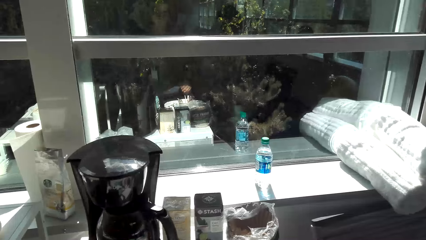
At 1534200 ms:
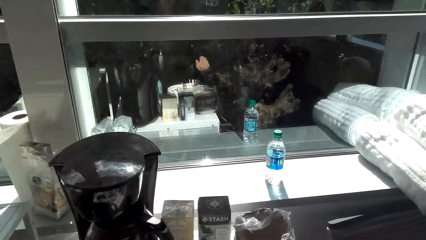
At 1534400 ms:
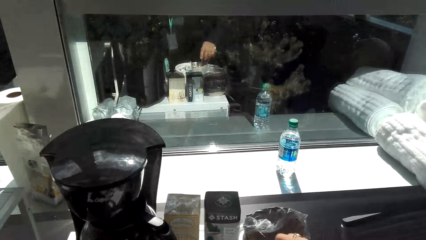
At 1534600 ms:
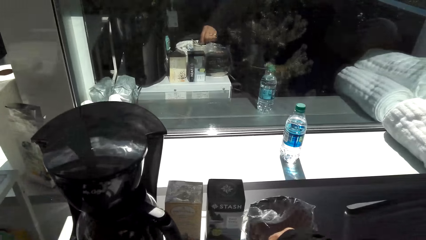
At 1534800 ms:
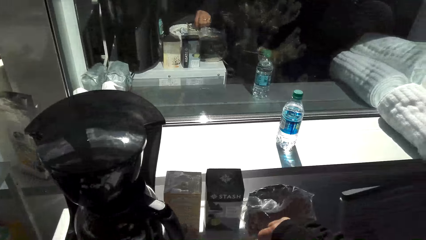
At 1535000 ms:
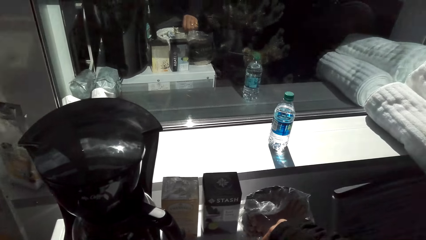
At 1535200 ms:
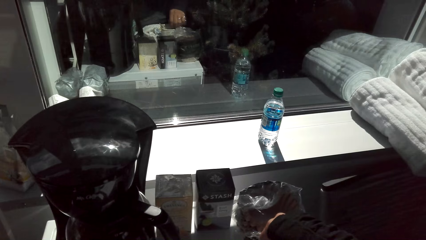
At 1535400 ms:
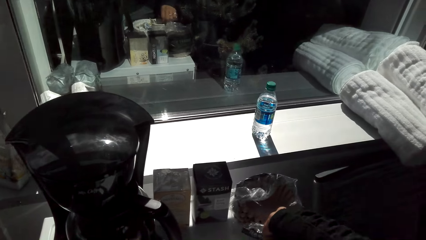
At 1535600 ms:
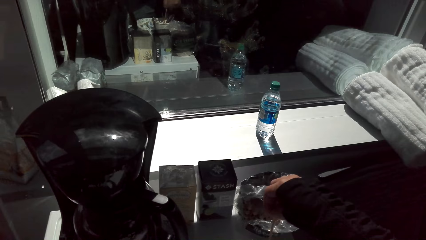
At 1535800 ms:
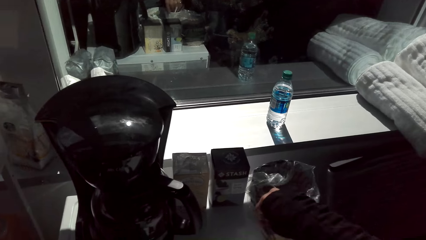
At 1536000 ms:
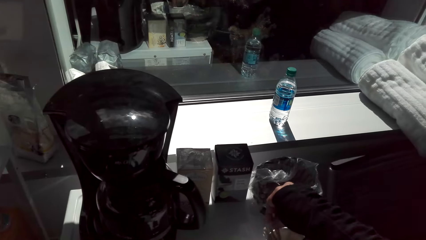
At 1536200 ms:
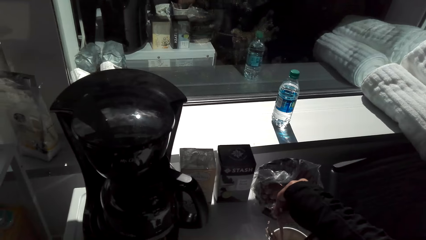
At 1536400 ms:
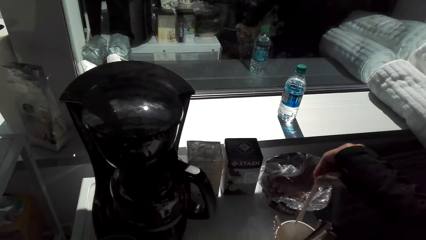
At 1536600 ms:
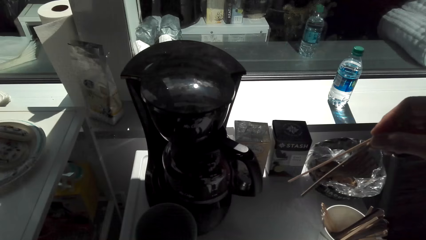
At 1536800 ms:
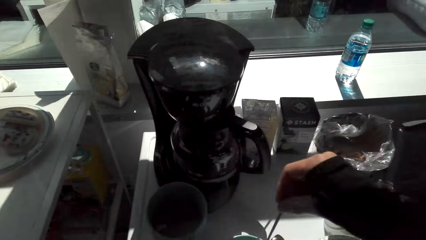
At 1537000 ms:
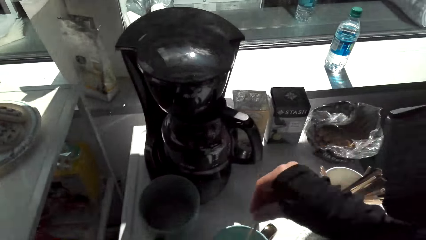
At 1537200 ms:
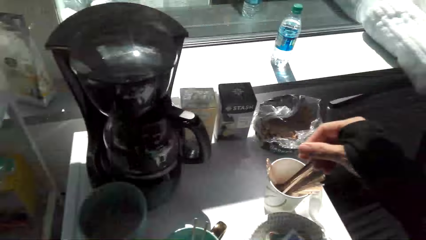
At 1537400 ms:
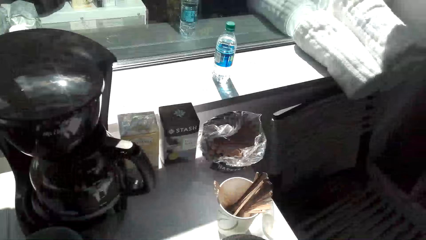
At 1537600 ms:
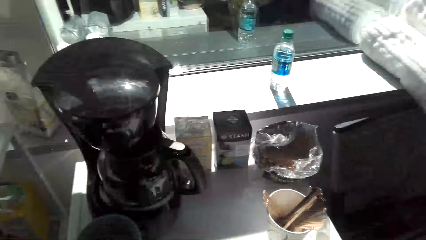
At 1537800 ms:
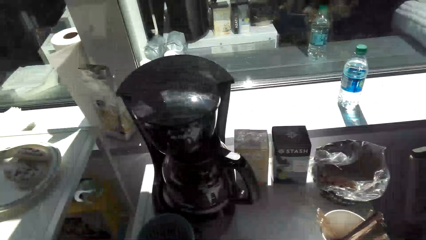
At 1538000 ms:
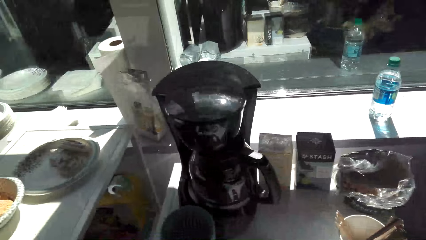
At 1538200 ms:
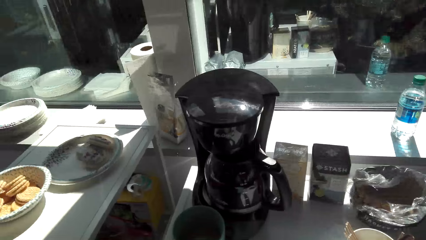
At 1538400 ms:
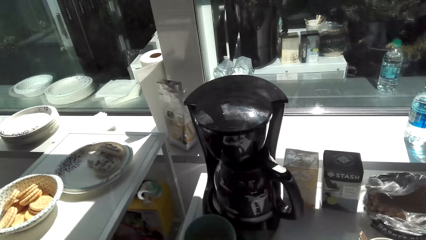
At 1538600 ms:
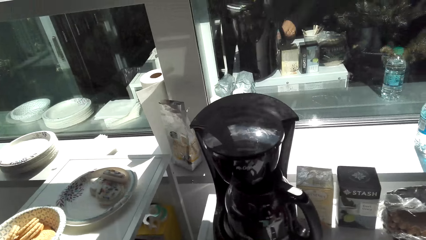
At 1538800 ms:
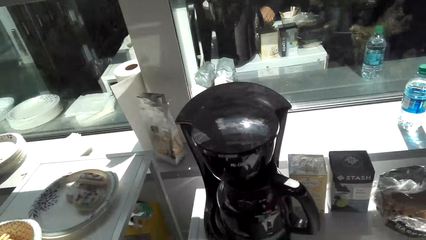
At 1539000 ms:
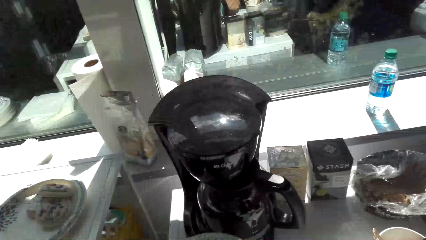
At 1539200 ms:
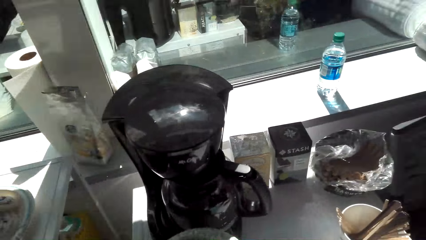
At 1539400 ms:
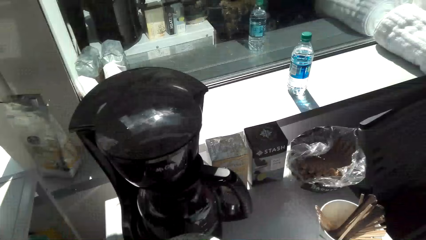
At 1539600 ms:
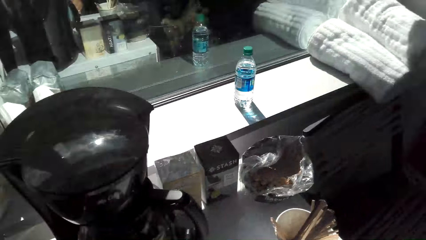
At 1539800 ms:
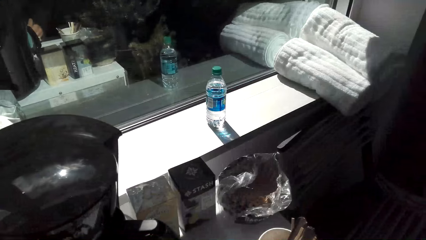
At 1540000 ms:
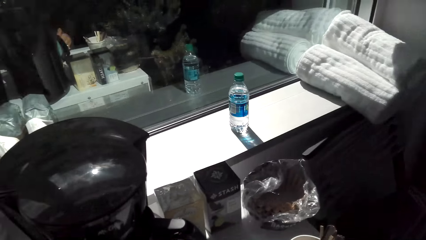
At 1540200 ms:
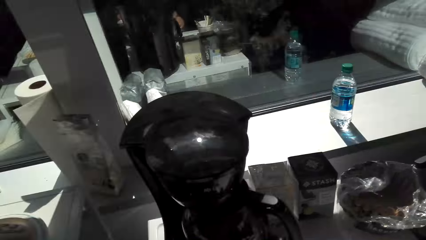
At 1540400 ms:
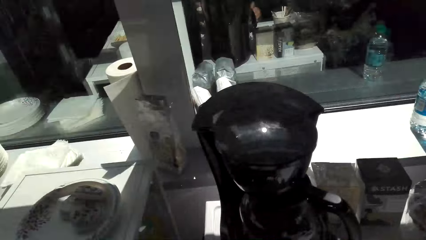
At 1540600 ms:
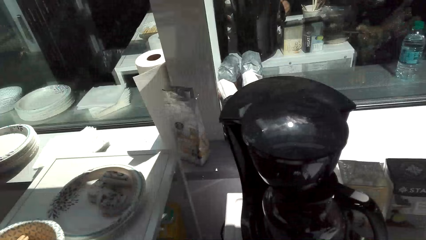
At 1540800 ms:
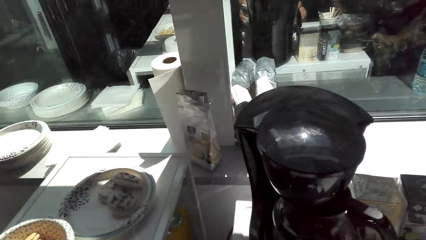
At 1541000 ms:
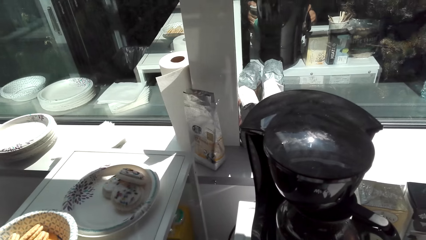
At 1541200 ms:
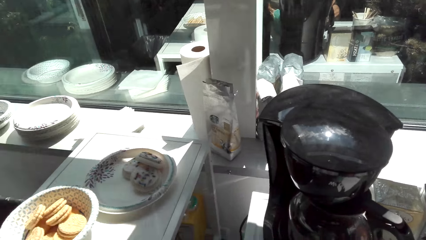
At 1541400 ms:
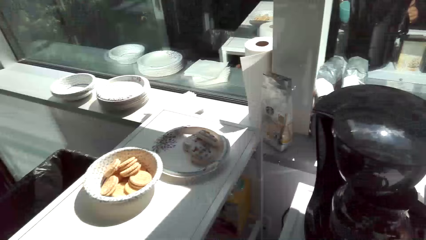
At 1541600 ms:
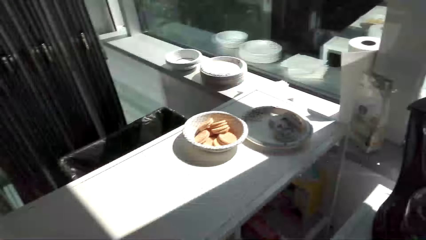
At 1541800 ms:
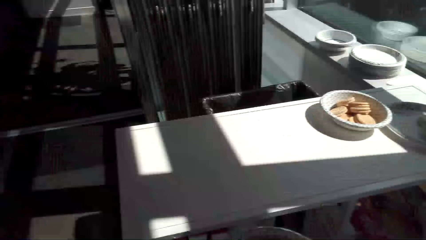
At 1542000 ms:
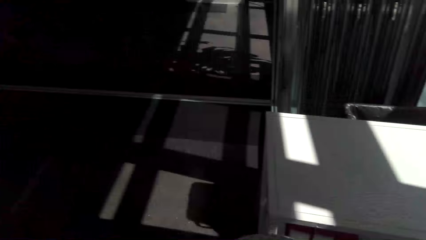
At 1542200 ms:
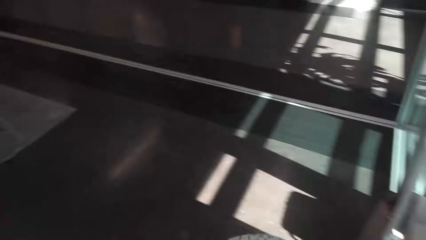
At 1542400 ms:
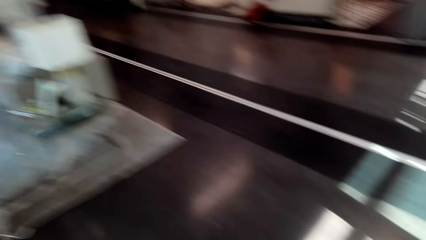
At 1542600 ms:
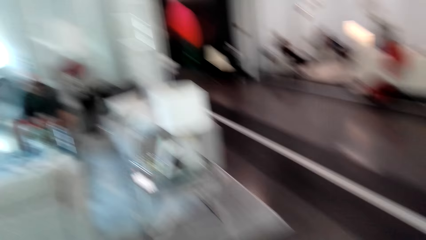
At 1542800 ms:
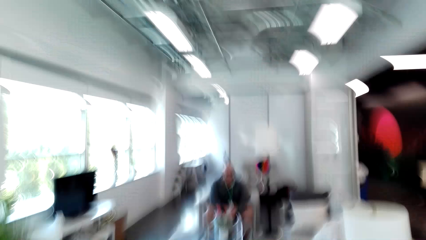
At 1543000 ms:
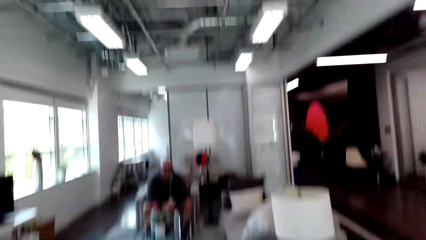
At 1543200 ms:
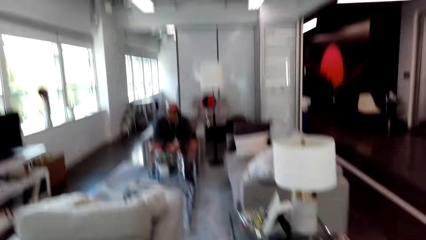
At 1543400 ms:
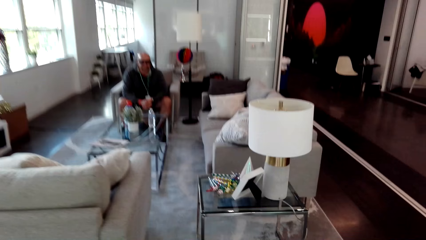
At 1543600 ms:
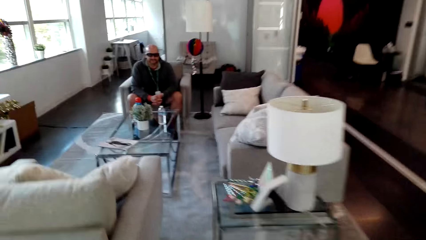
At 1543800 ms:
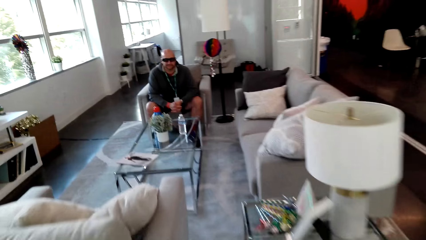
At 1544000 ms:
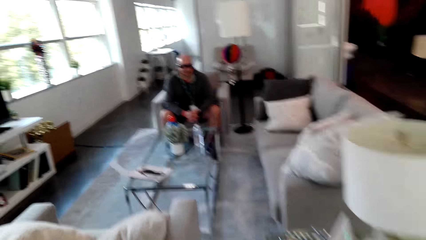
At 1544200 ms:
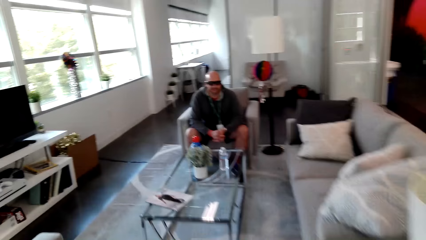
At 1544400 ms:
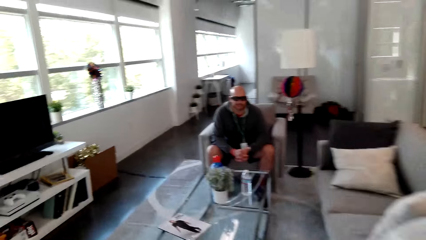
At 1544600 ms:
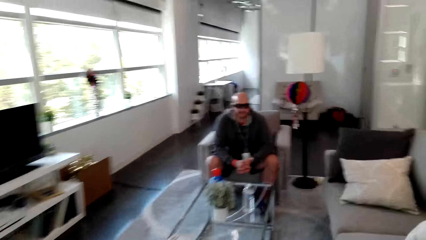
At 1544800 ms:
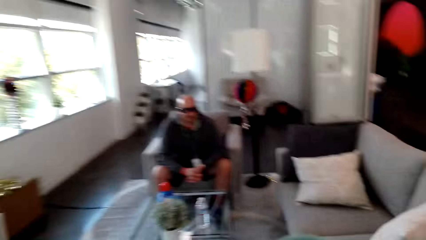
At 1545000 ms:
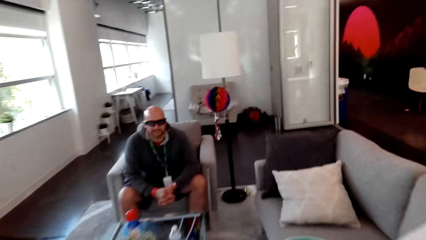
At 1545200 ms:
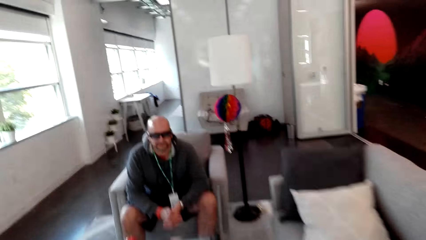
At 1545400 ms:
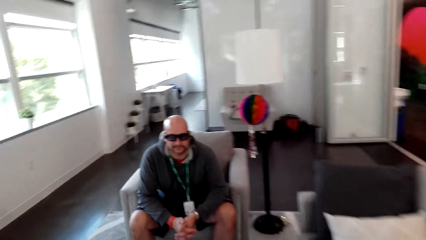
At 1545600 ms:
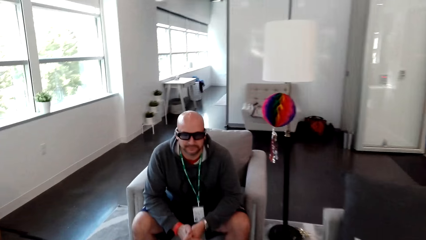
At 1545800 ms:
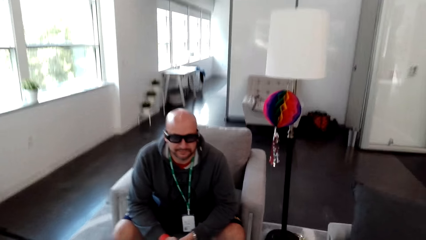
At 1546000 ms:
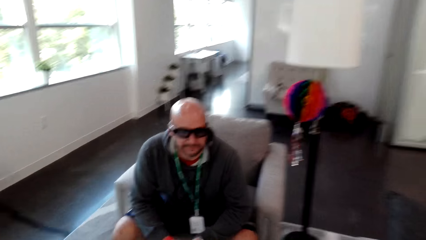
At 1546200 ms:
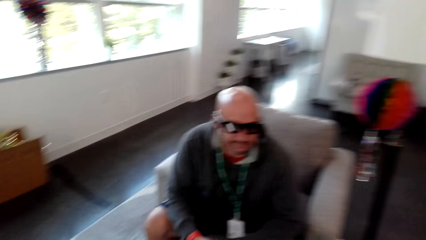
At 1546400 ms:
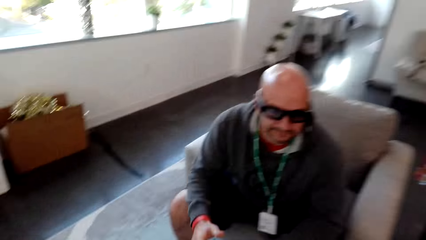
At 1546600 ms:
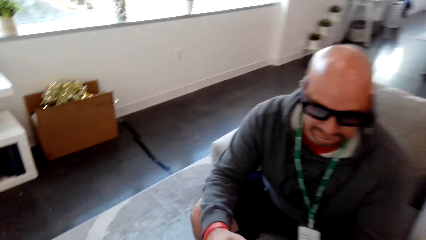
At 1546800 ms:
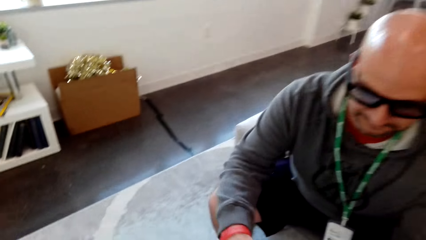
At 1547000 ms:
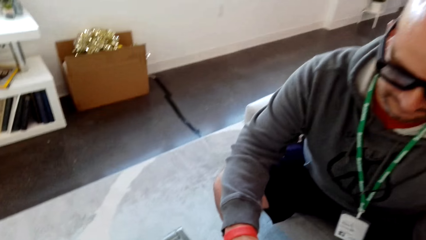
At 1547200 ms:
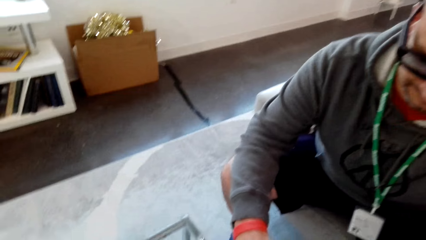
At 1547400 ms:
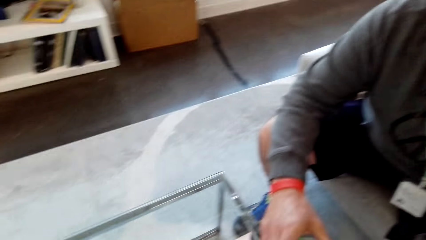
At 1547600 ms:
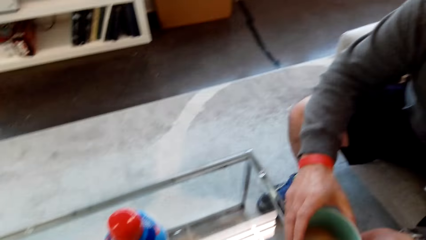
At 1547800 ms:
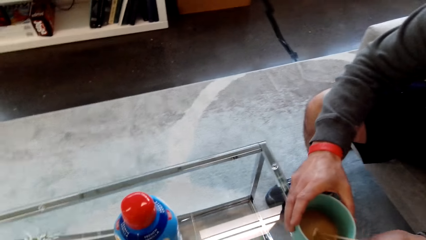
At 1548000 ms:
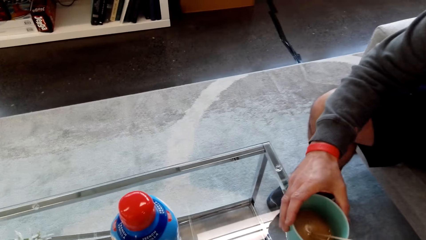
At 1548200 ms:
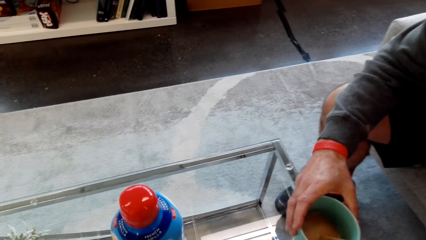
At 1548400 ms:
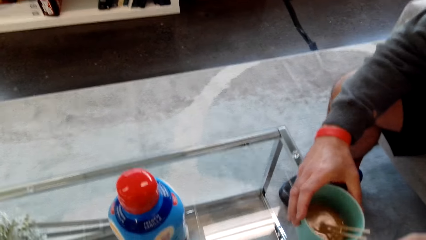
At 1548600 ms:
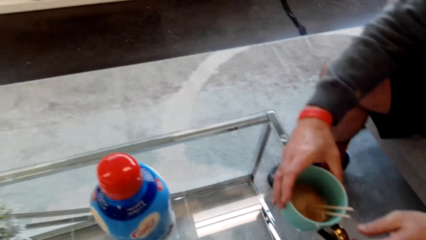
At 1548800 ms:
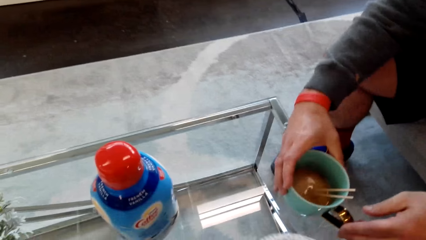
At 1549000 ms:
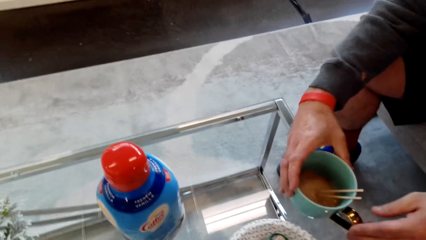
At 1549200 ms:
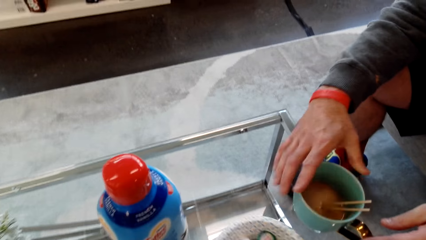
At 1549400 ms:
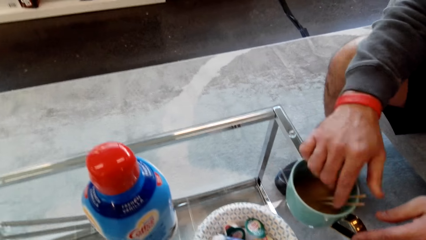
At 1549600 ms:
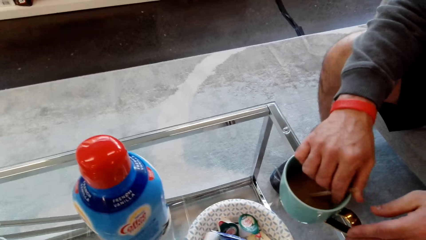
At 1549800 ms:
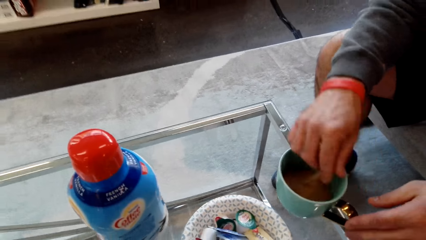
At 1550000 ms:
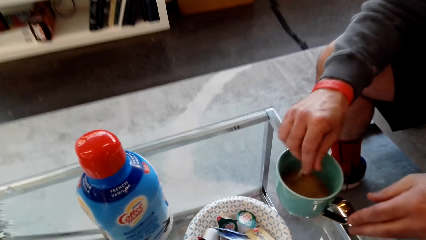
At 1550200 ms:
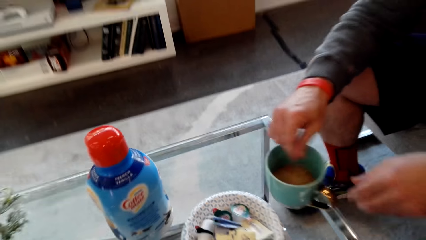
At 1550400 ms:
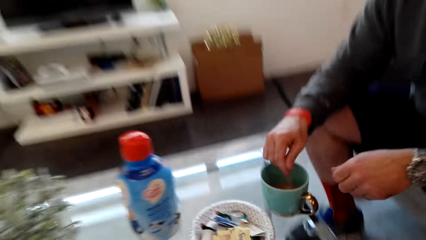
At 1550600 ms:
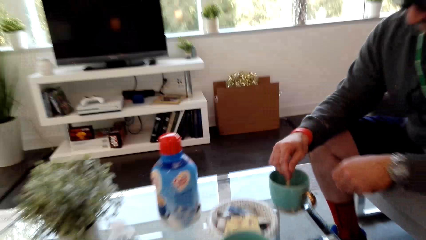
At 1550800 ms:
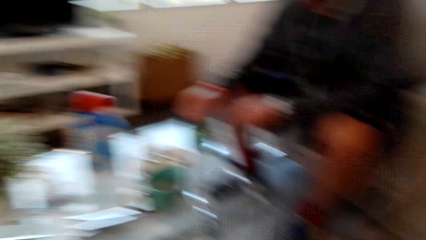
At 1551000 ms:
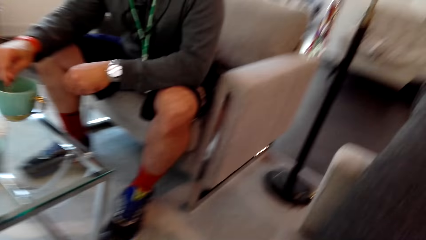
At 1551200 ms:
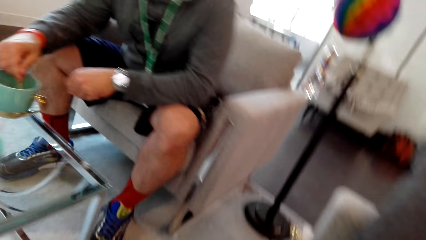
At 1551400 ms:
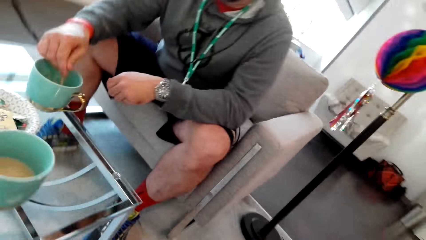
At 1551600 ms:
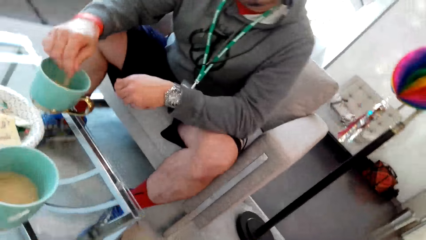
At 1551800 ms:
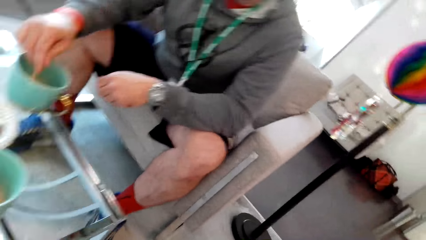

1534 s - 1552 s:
The camera wearer picks up something. They make tea. They put something in the mug. They look around. They walk in the house. A man picks up the mug. The man stirs the coffee or tea.
